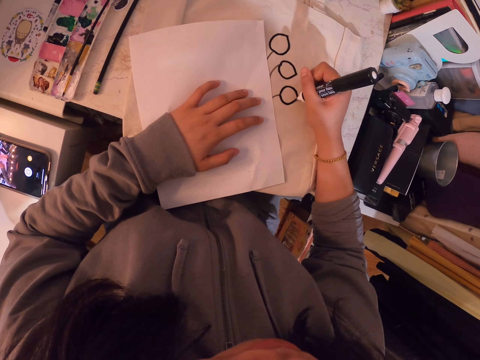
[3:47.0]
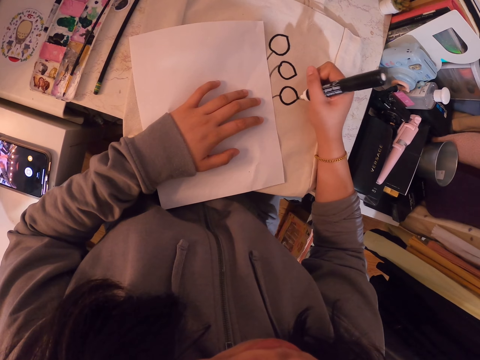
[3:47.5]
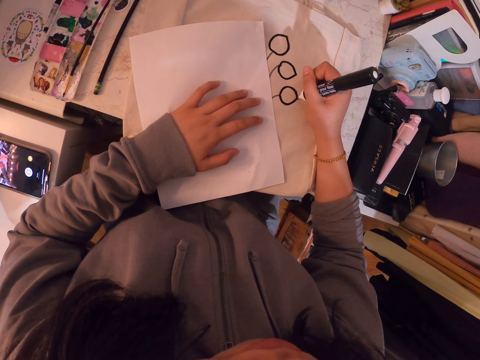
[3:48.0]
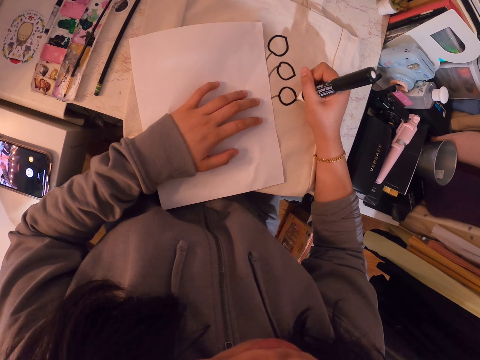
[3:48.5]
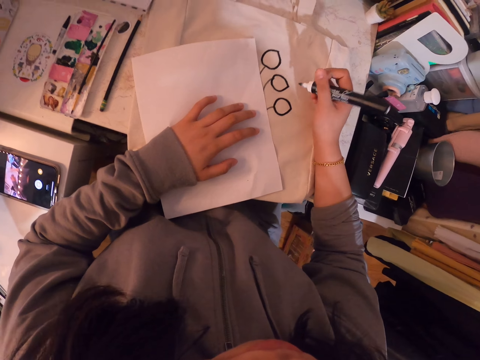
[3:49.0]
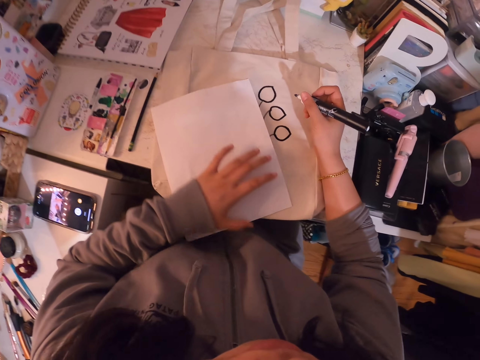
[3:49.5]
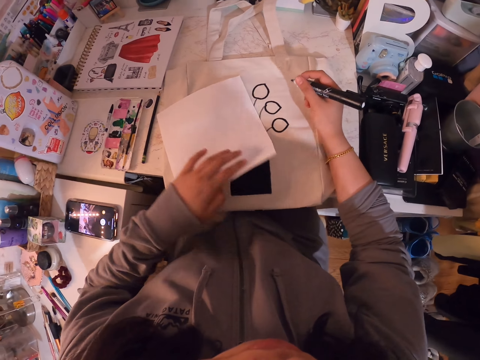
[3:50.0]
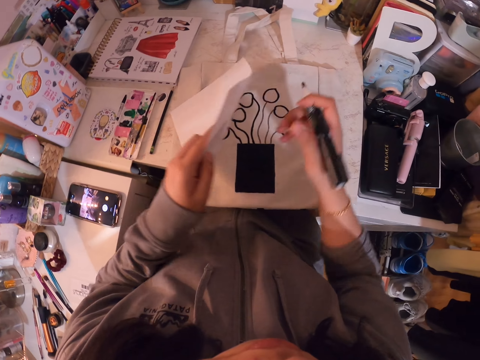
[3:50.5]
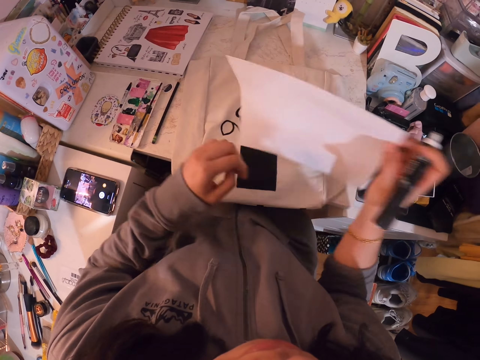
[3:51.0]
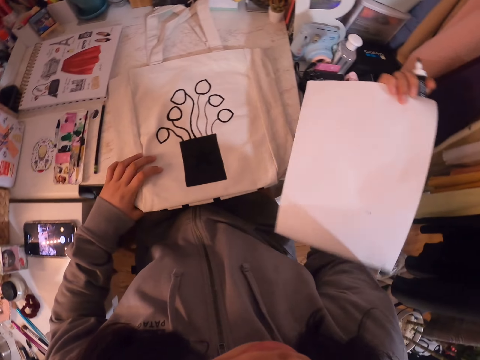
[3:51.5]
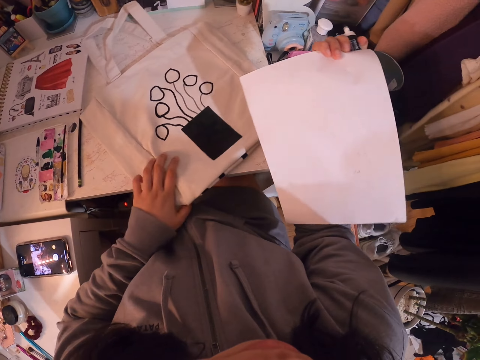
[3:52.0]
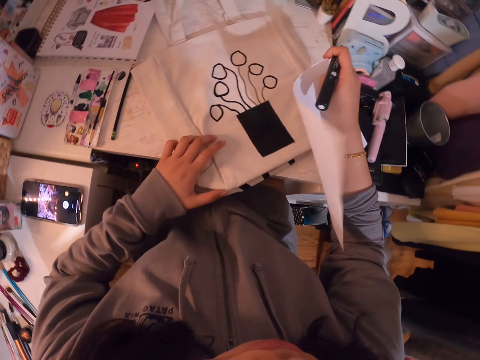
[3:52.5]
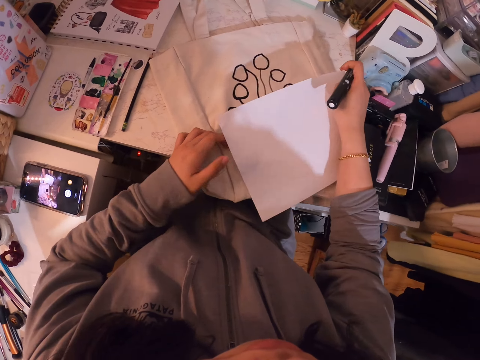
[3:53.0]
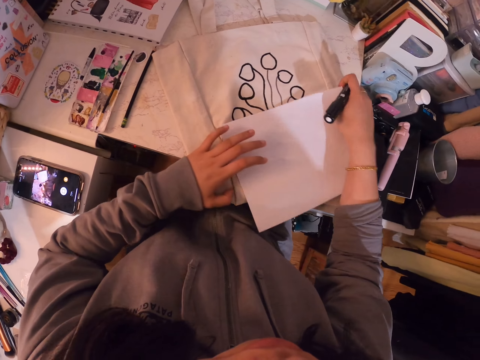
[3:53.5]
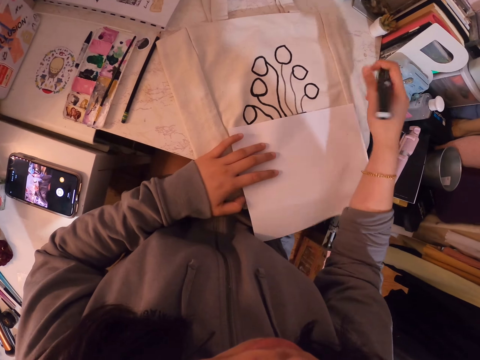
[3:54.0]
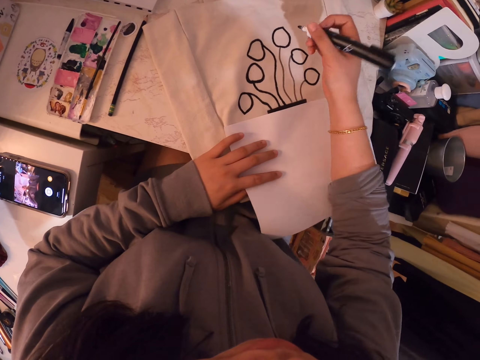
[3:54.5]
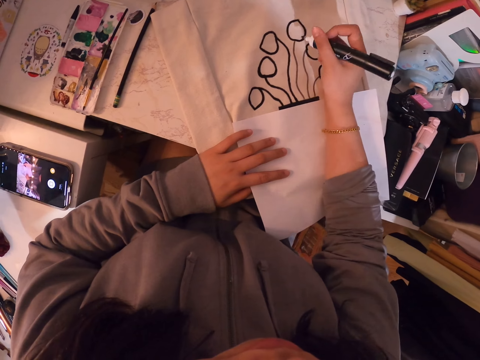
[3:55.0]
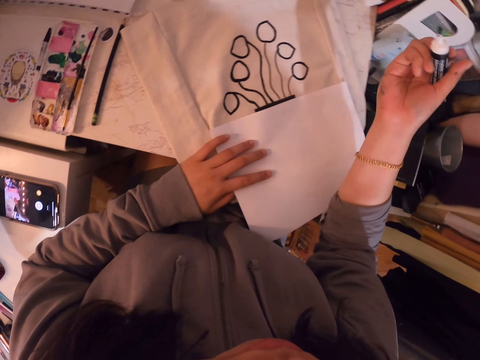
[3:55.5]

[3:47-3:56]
The camera wearer stops drawing on the cotton bag. She lifts a blank white paper up. She holds the paper with the left hand. She picks up the paper with the right hand. She adjusts the cotton bag on the table with the left hand. She puts the paper on the cotton bag. She holds the paper with both hands on the table. She raises her hand up.

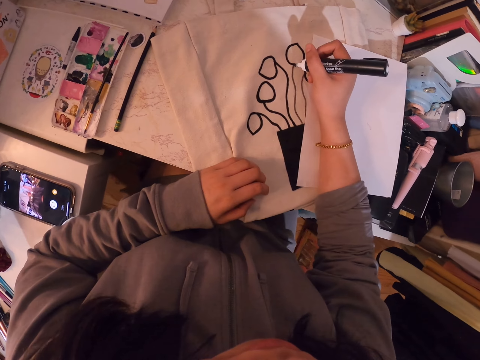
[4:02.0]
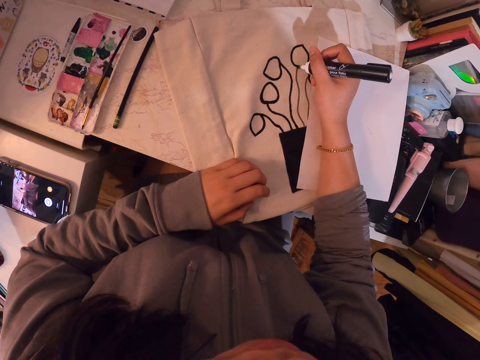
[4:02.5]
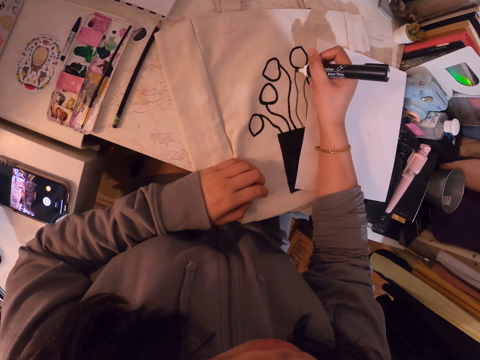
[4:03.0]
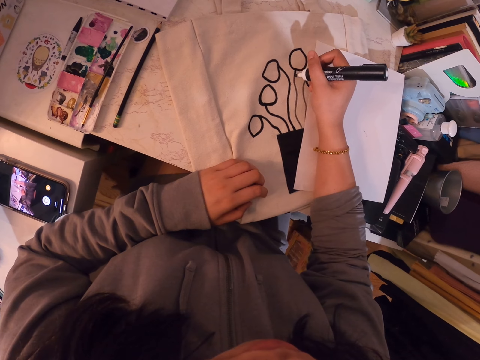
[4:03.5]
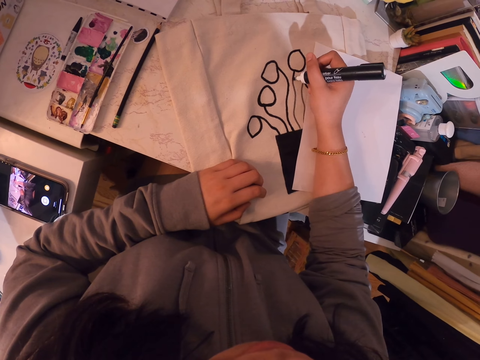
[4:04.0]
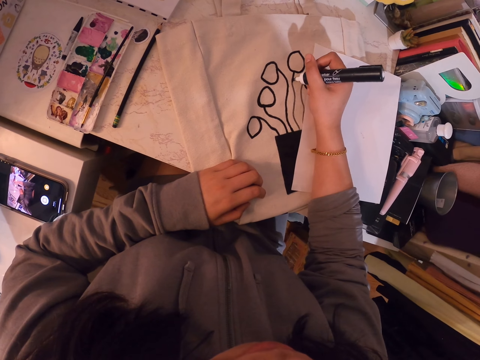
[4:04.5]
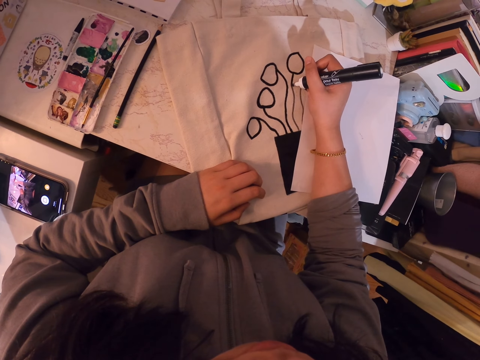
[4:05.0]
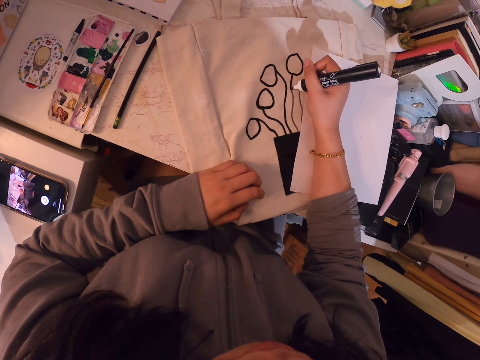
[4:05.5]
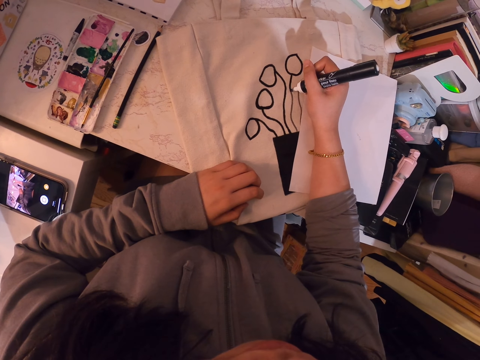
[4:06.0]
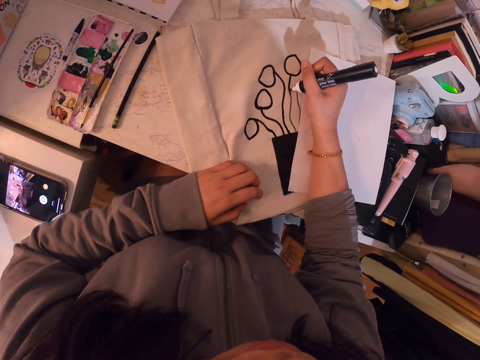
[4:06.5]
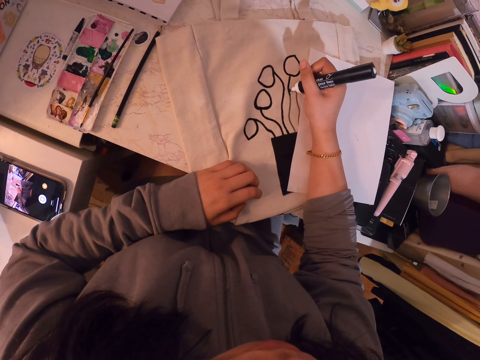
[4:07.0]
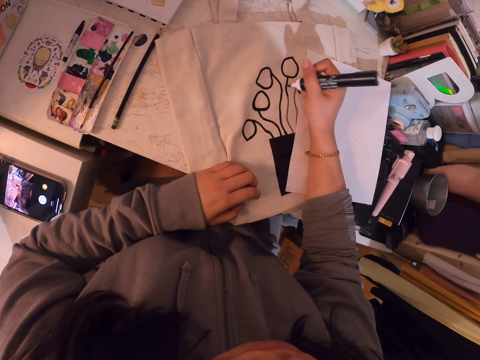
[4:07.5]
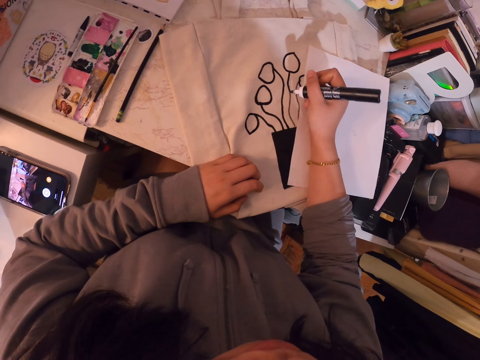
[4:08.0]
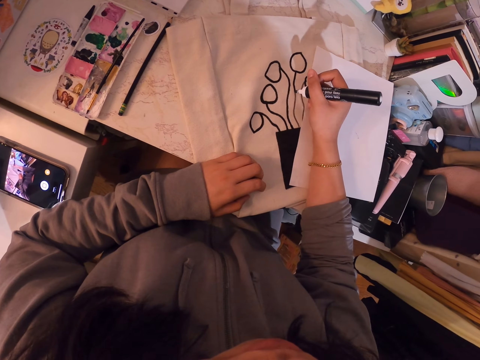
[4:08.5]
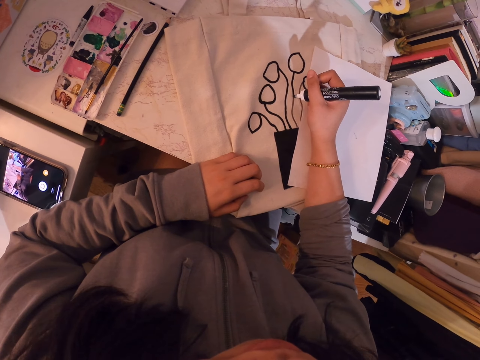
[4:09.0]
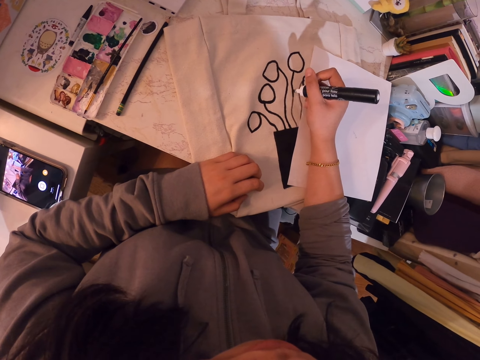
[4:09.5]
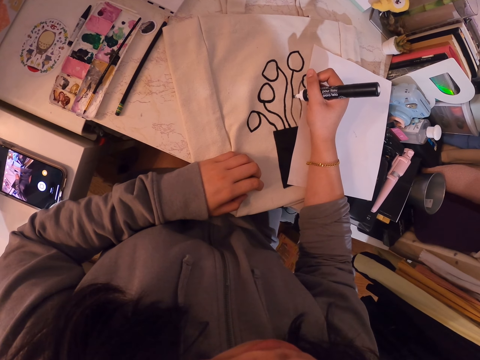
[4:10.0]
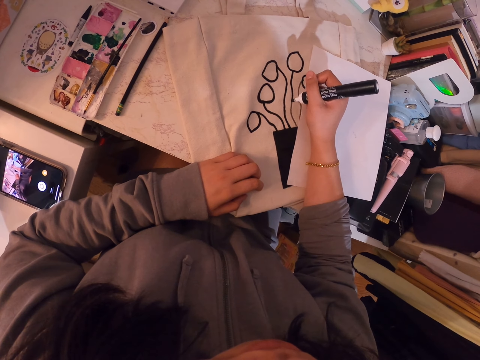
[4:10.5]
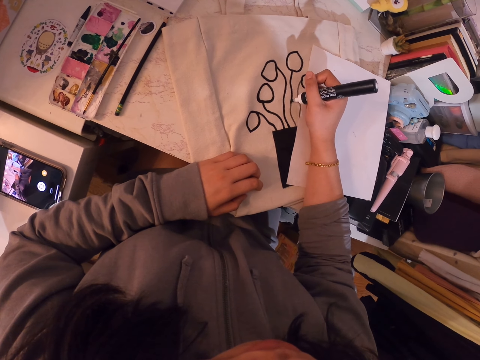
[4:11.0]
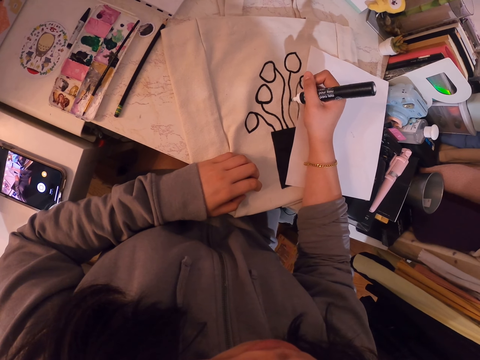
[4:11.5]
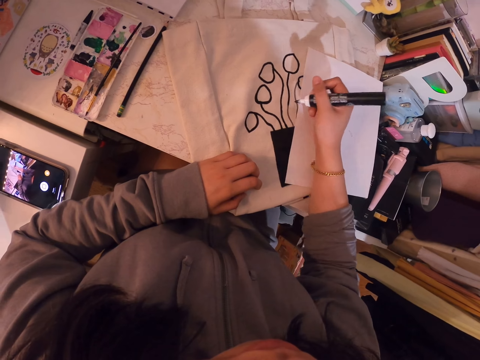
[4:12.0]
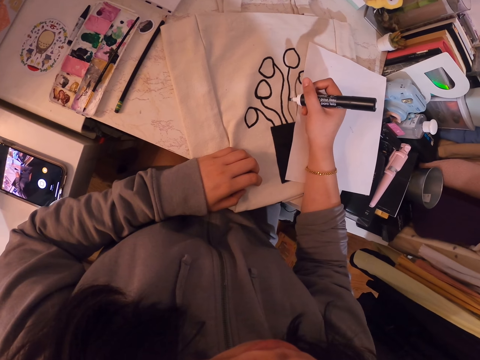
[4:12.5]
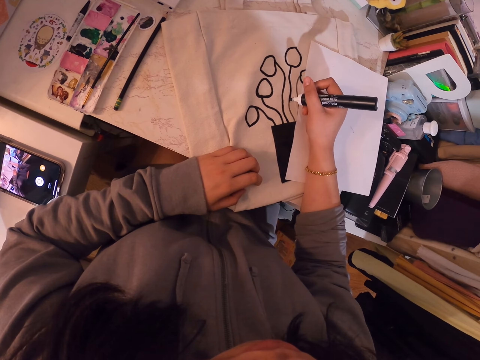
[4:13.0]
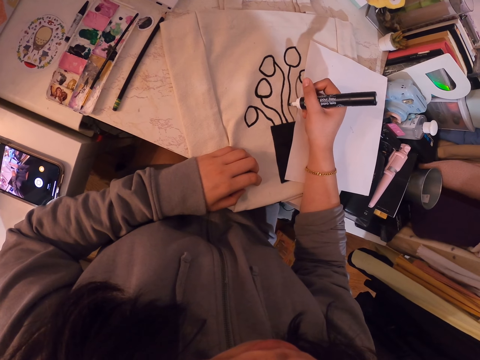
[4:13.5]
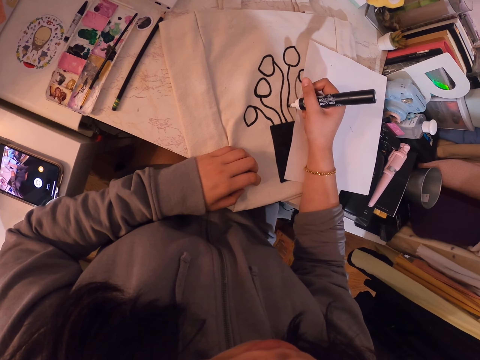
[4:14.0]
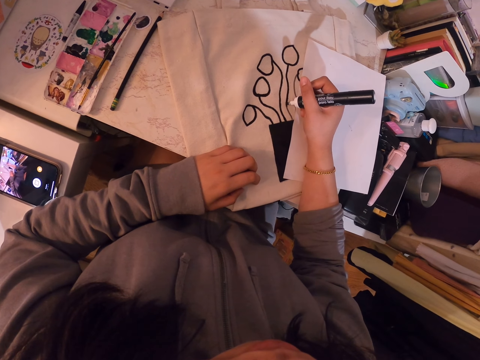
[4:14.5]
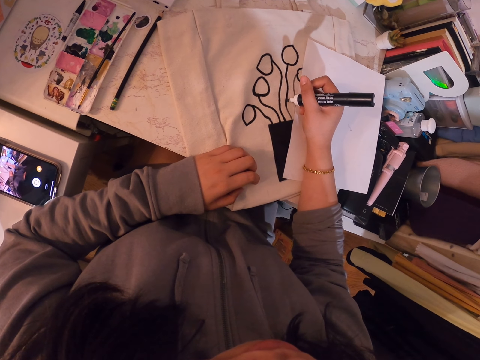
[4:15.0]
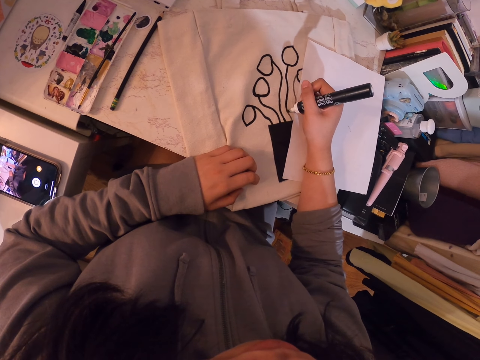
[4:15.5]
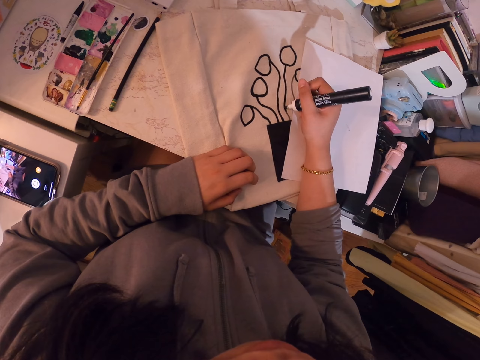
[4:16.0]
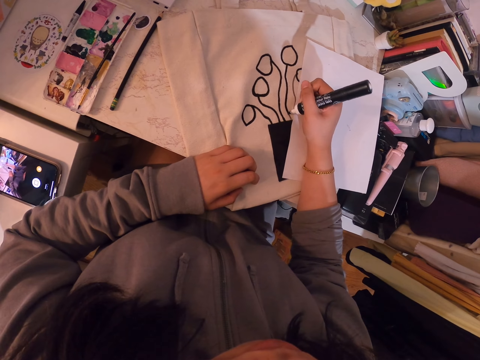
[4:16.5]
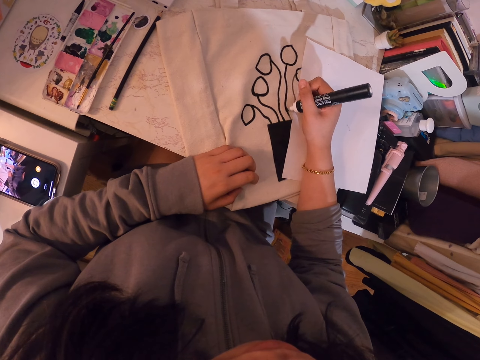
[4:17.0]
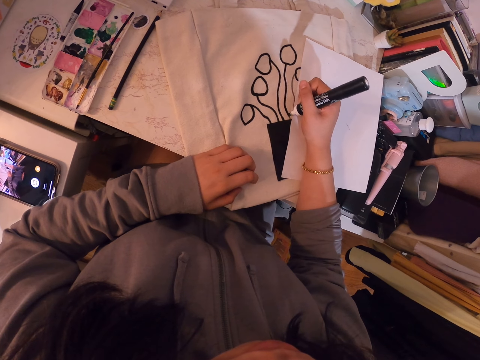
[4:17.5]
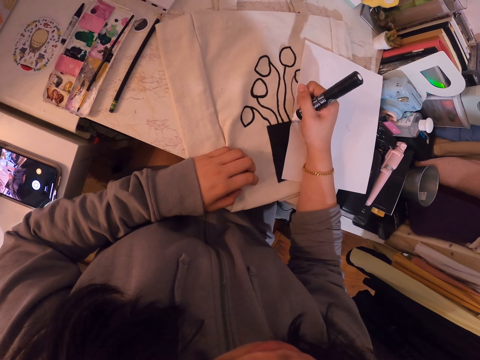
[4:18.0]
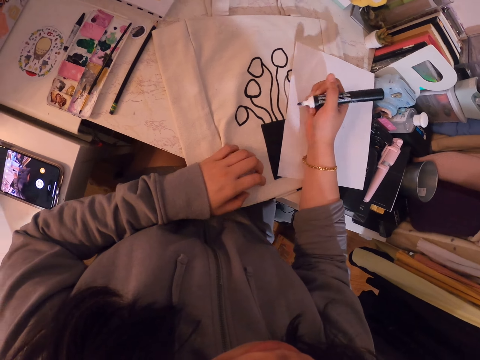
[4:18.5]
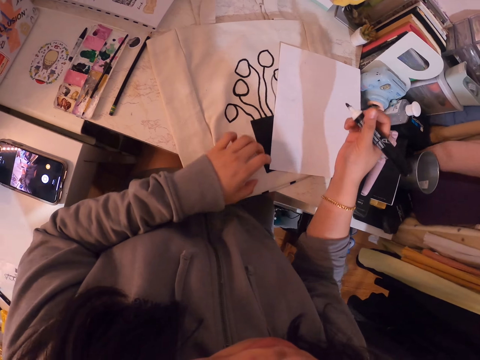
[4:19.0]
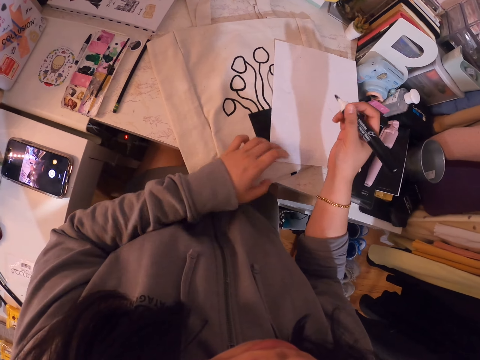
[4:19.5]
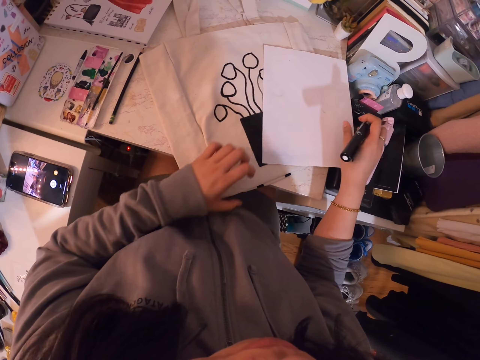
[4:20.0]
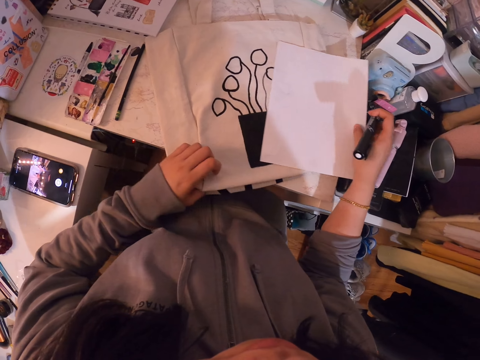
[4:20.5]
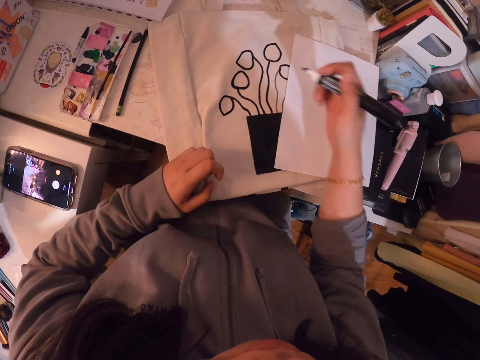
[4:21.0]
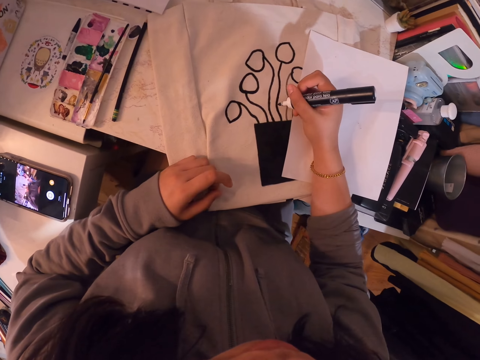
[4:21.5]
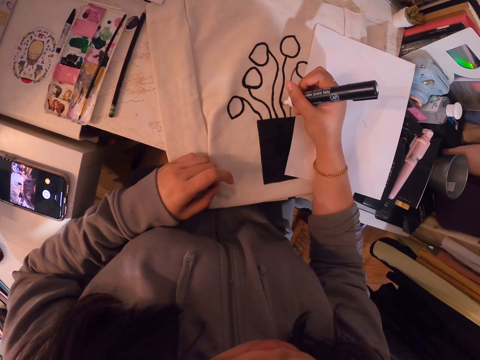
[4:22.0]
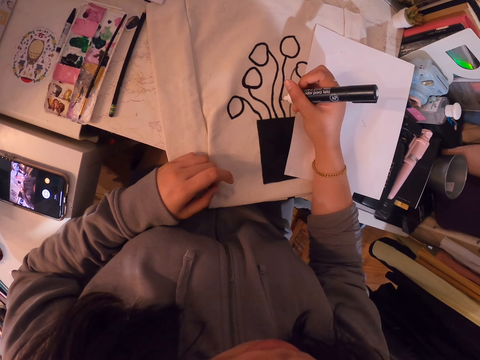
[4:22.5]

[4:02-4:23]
The camera wearer touches the cotton bag. She draws on the cotton bag with a marker pen. She stops drawing on the cotton bag. She draws on the cotton bag. She stops drawing on the cotton bag. She raises her hands. She adjusts the cotton bag on the table with the left hand. She moves a blank white paper. She draws on the cotton bag with the marker pen. She puts her hand on the cotton bag.
